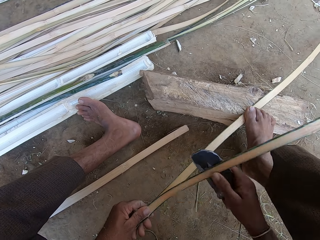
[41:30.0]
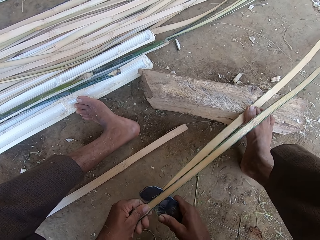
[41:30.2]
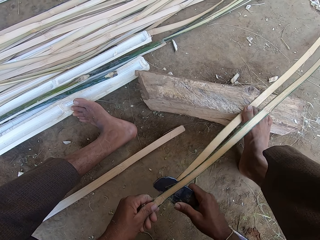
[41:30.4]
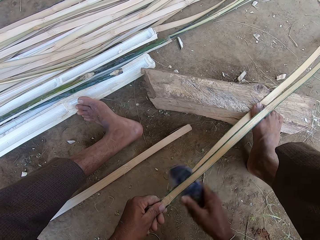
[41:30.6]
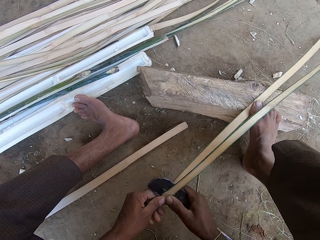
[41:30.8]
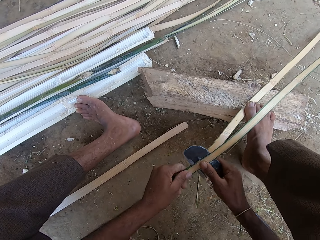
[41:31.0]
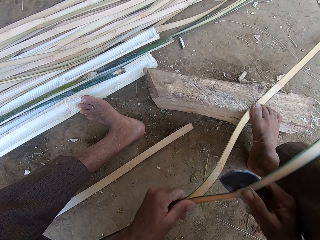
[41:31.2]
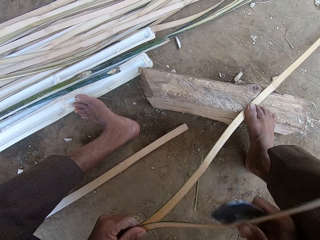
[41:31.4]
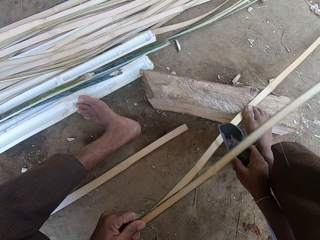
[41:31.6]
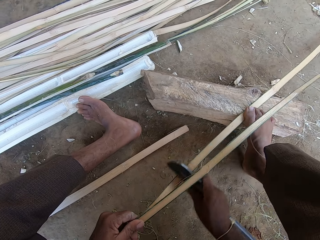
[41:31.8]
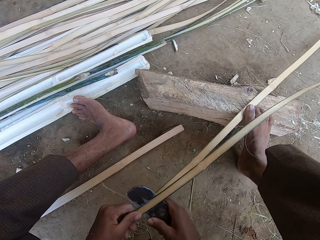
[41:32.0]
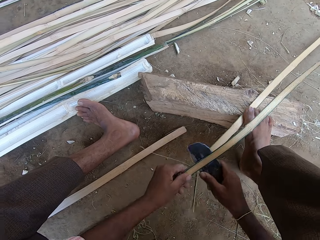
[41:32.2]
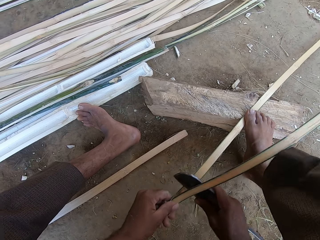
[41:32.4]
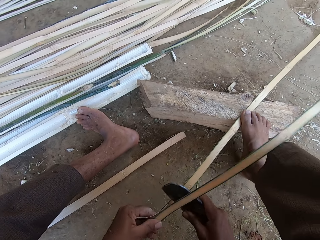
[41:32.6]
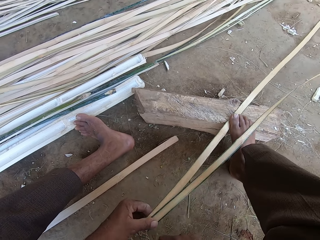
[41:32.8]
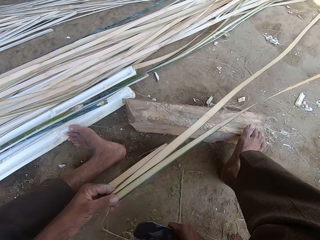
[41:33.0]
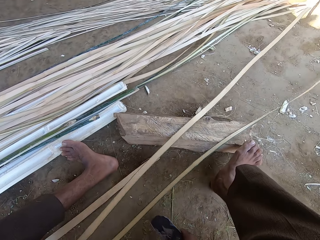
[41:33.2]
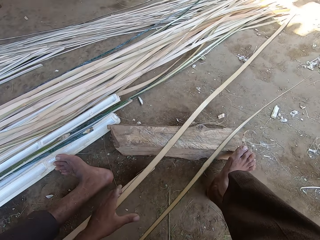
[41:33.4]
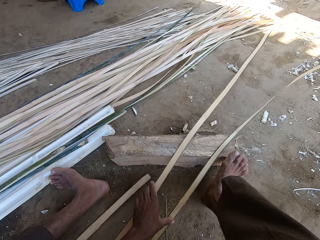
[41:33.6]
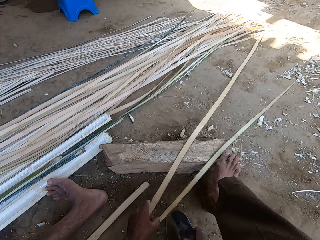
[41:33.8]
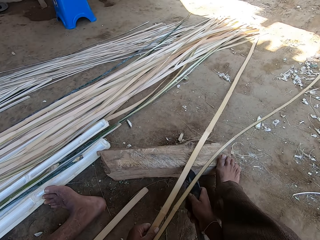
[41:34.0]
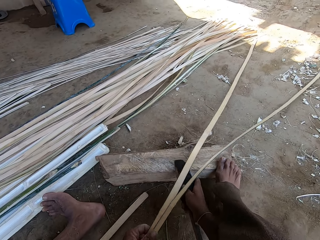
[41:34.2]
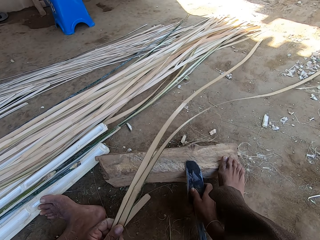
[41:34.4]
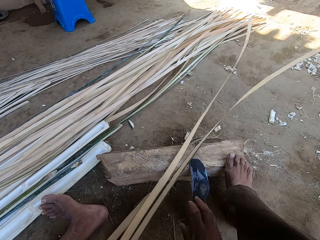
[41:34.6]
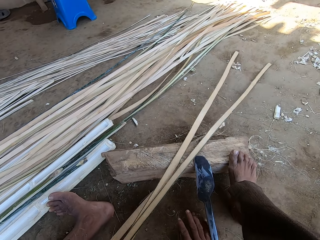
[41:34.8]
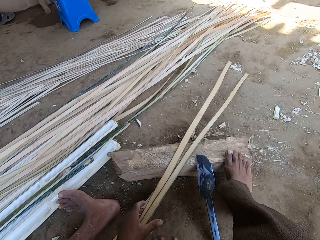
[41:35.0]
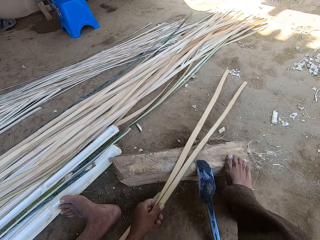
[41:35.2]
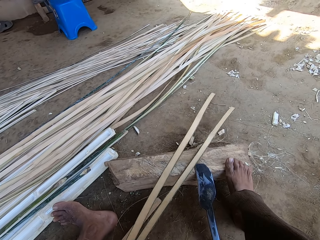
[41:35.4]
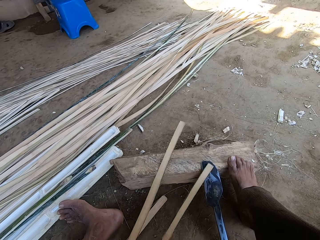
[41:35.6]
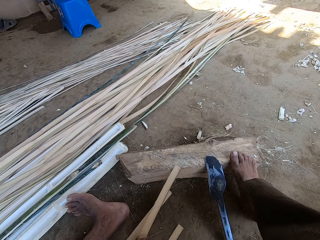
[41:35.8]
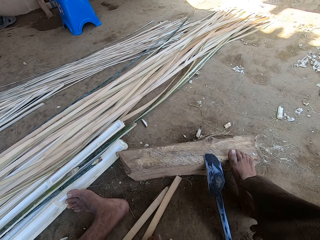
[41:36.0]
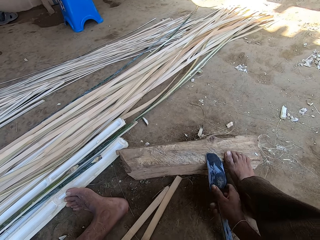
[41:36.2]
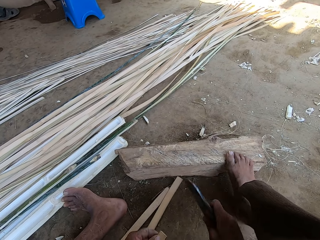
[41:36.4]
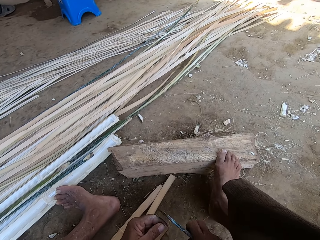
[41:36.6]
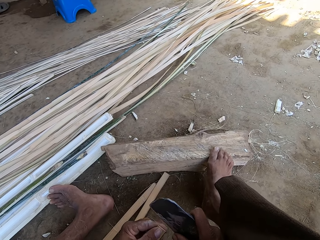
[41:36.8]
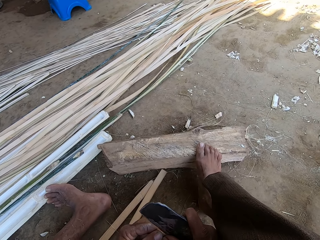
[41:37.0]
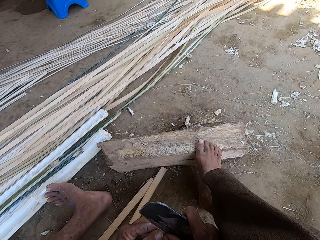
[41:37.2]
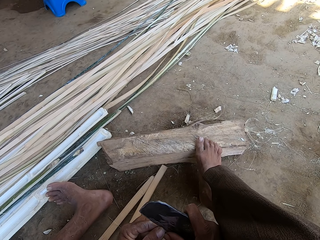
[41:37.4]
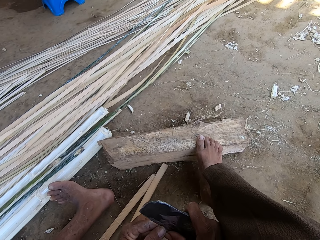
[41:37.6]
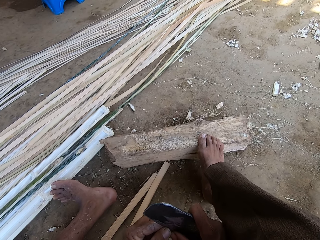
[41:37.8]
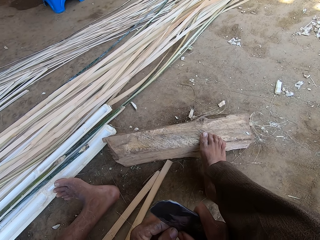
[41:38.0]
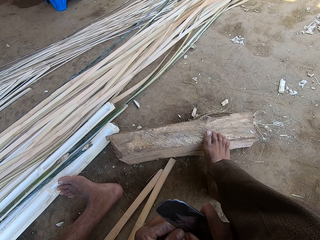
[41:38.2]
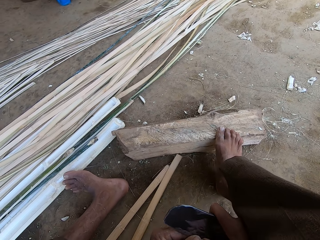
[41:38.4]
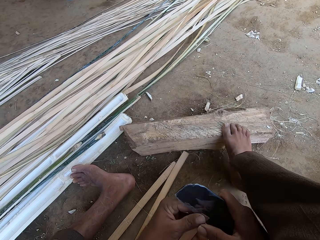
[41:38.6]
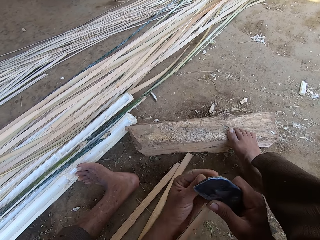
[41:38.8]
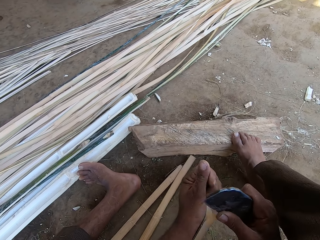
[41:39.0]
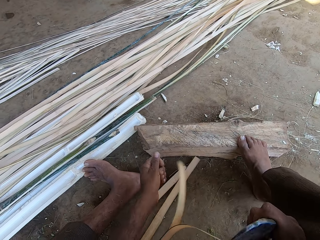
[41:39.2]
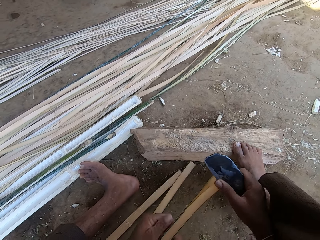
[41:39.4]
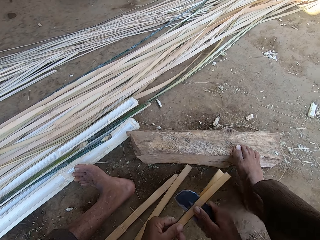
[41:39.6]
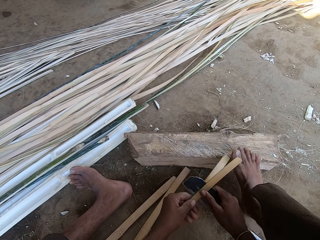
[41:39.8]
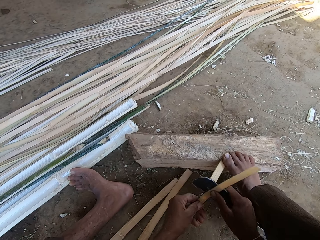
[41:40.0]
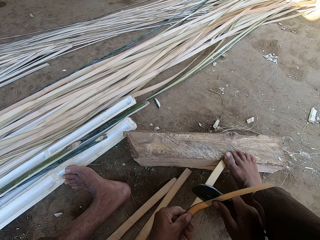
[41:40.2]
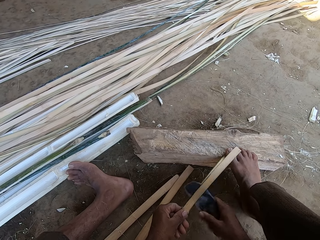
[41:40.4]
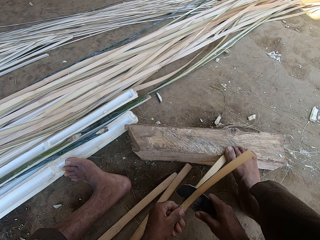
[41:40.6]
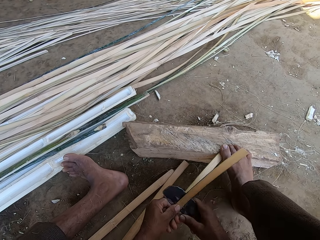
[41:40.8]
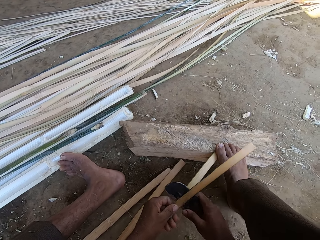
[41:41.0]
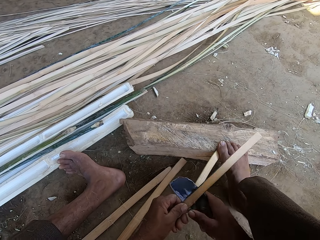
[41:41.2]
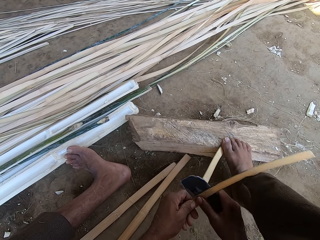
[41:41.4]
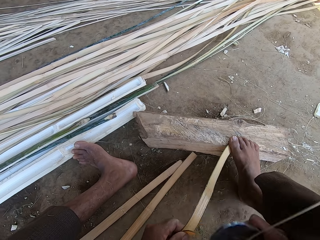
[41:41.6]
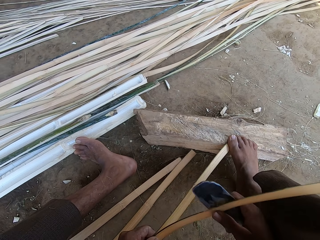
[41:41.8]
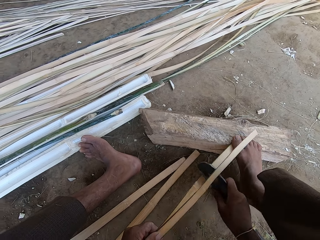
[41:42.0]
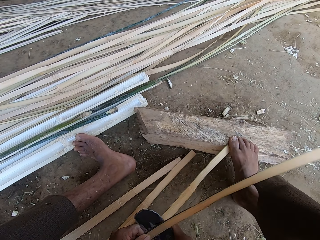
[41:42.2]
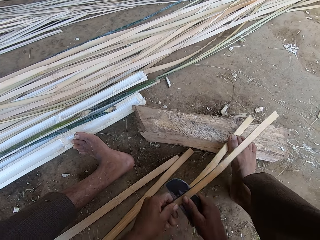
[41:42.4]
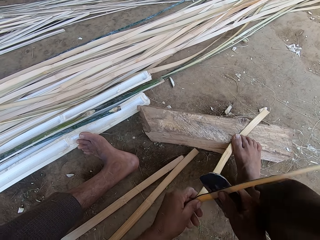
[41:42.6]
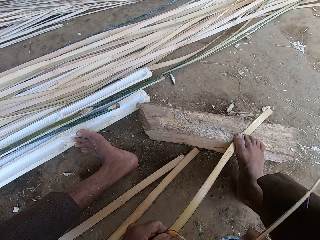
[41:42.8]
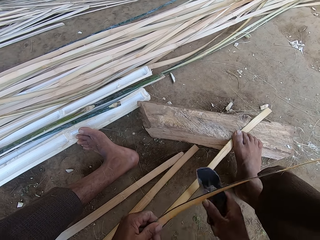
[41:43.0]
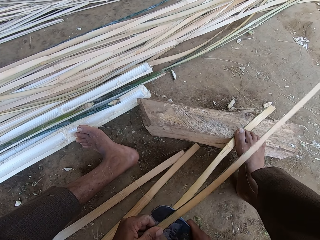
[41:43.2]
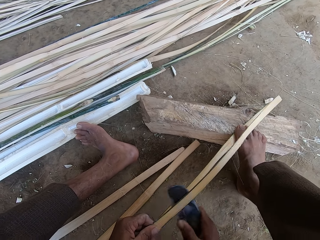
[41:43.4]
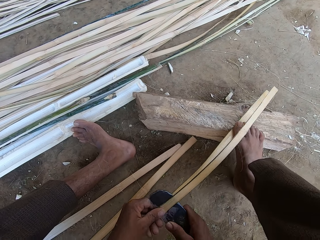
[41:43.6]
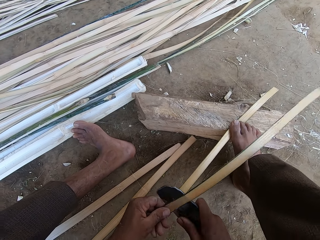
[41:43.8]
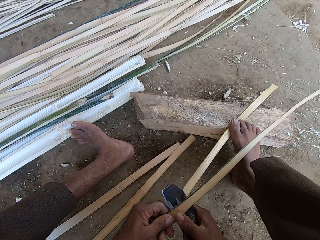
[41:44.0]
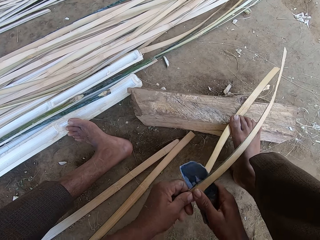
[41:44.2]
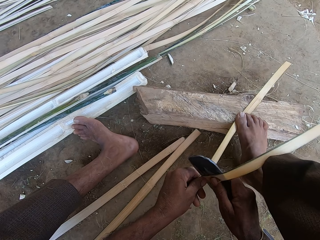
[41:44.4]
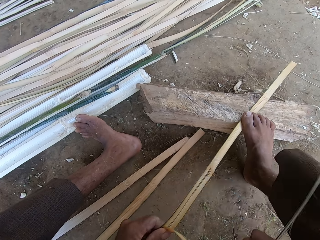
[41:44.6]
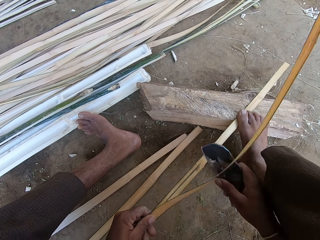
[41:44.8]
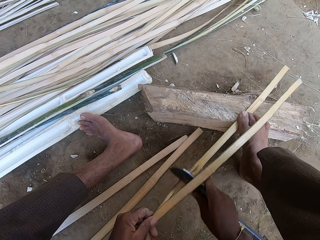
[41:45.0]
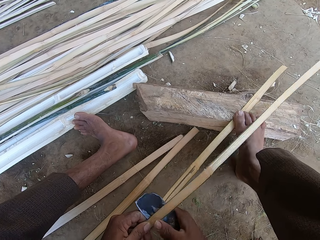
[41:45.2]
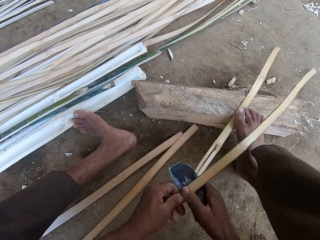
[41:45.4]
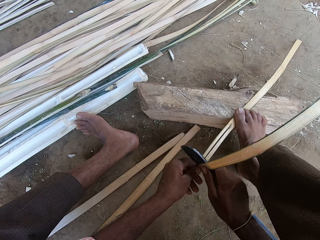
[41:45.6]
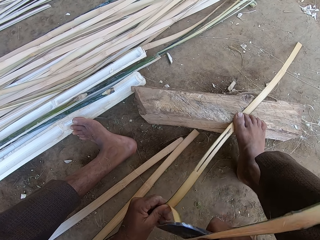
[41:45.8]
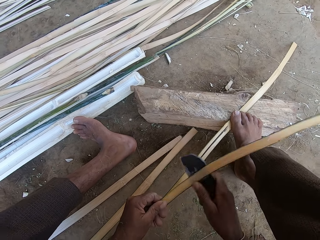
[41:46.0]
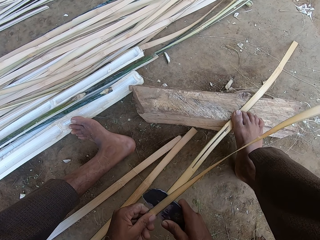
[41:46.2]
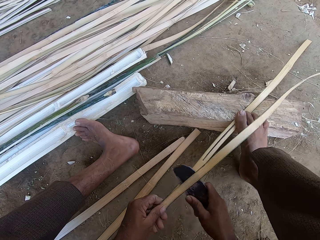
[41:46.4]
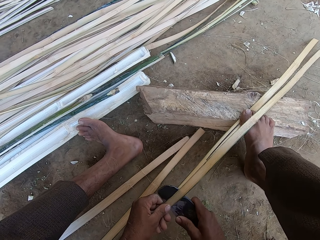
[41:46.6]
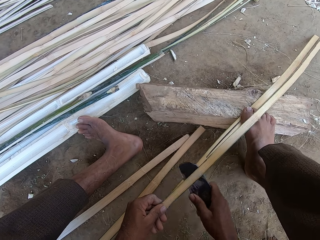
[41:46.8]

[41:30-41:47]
The camera wearer drops the thatches down. He picks bamboo pieces, puts down a machete or bill hook, pulls the bamboo pieces, picks the machete, and cuts a bamboo with the machete. He separates a thatch stick with the bill hook, pulls the thatches, steps on the thatch with his foot, and cuts the bamboo with the machete.

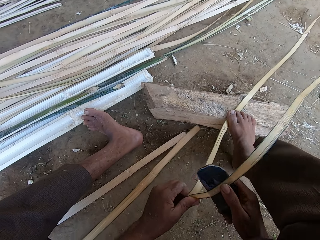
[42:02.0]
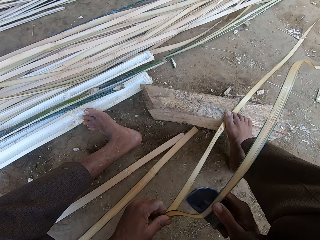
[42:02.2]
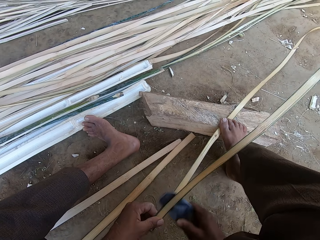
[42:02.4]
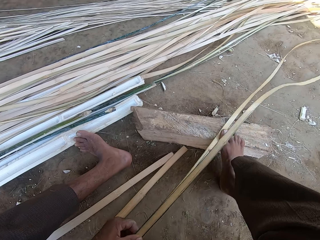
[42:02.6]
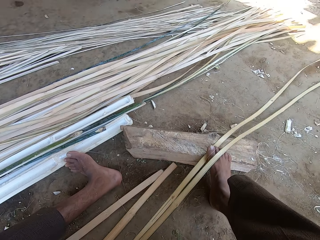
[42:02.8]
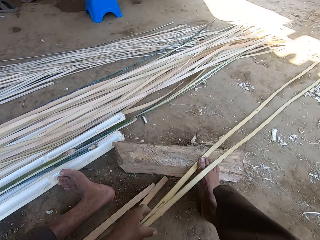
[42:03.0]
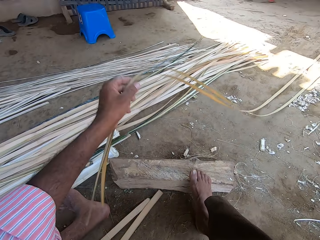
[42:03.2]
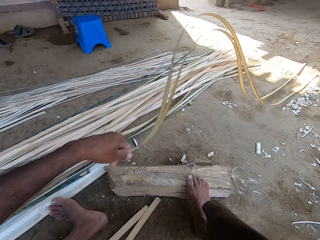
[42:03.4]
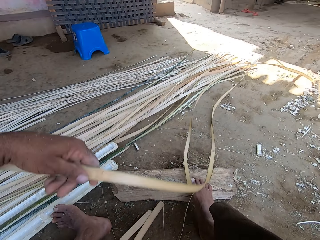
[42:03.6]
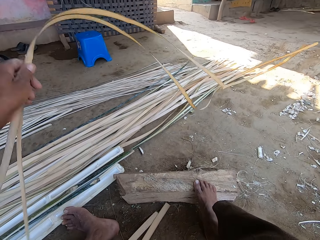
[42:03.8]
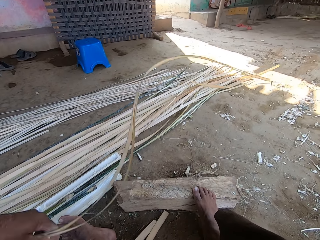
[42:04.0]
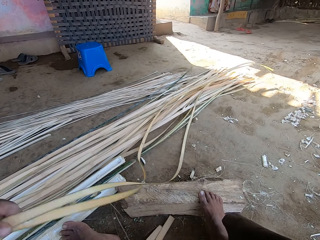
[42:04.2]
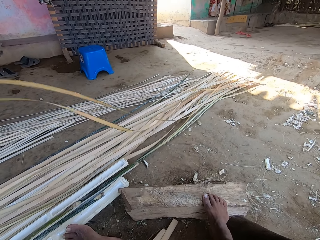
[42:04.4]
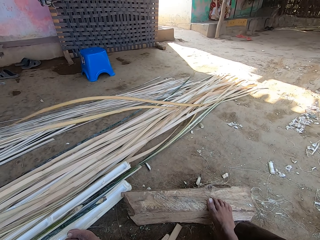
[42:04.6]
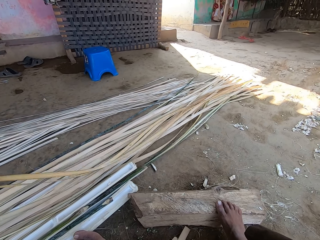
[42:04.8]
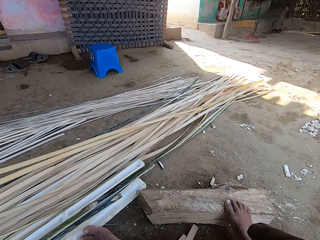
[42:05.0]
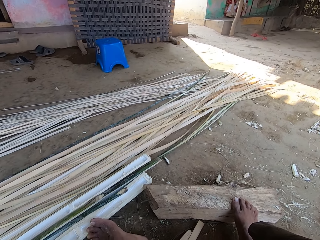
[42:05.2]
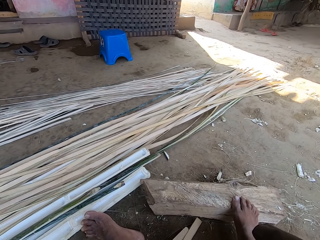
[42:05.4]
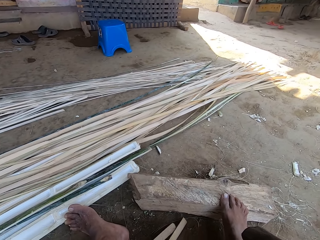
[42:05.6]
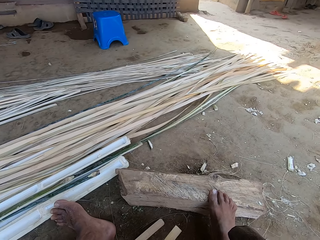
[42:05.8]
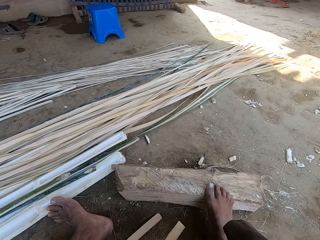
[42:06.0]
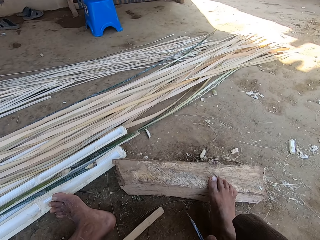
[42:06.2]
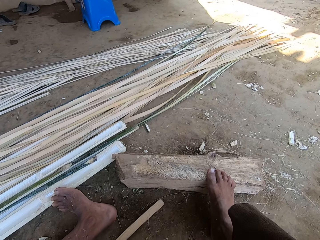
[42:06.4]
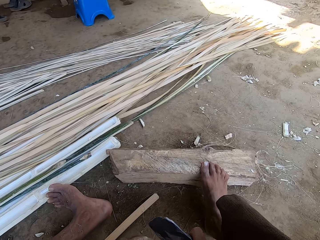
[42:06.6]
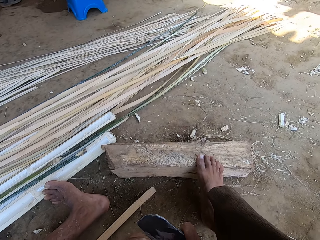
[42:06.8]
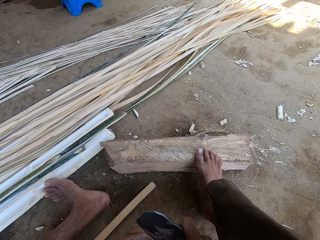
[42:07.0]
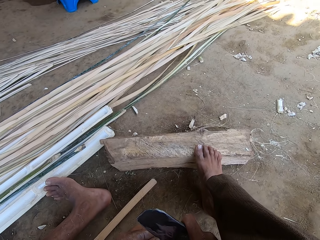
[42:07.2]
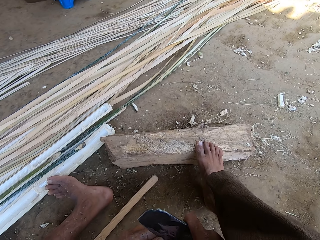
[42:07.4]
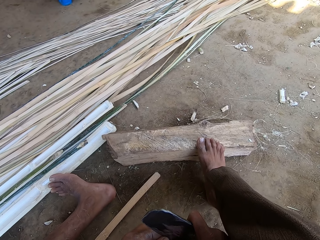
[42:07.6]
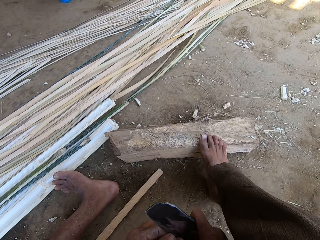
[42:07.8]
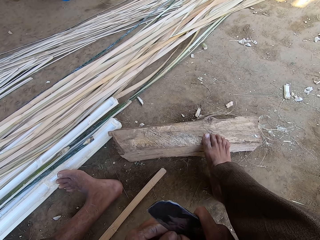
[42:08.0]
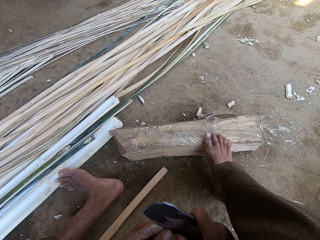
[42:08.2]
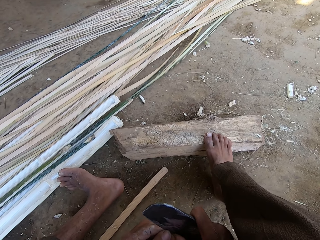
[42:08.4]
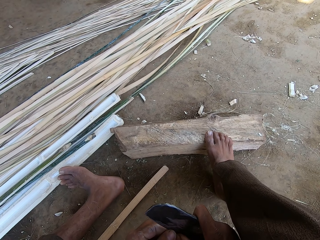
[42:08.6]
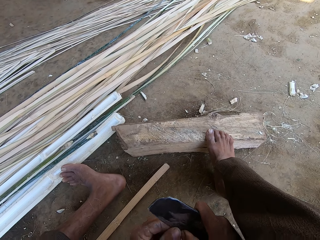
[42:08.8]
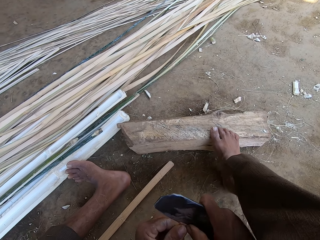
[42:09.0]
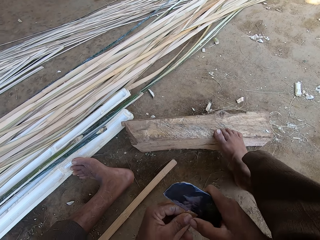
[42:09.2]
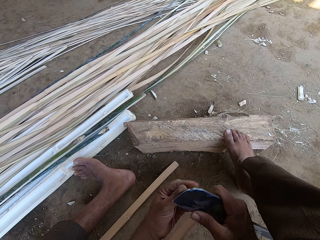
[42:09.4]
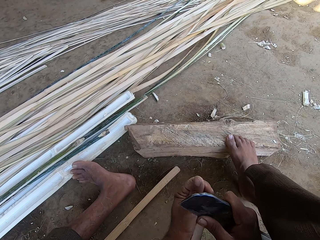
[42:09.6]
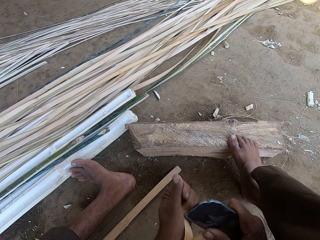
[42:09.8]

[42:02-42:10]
The camera wearer sifts bamboo pieces. They pull the thatch. They place the thatch on the other thatches. They pick up a bamboo. They separate the thatch stick with a bill hook. They cut the bamboo with a machete.
